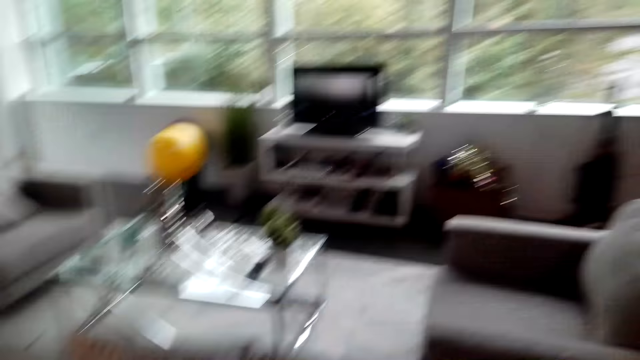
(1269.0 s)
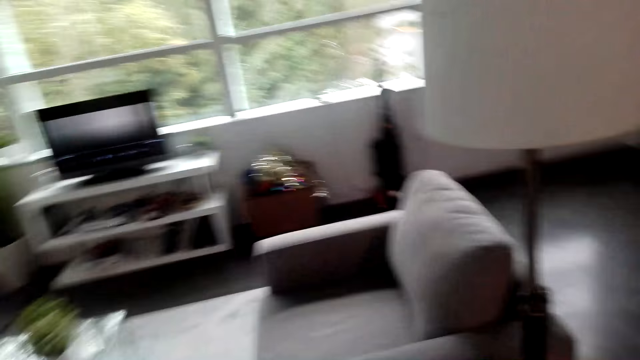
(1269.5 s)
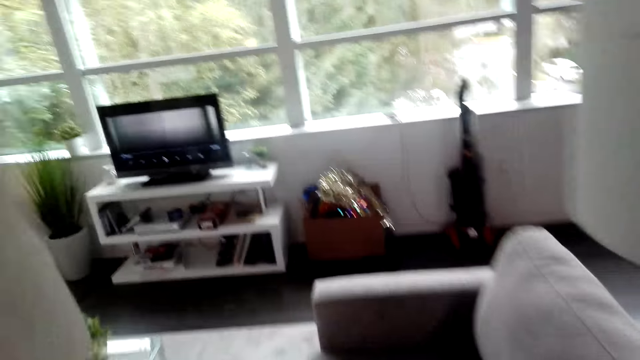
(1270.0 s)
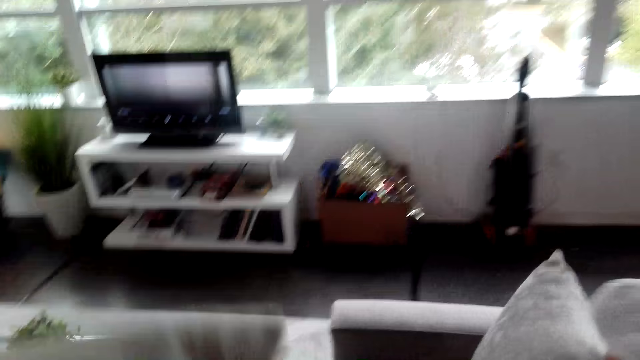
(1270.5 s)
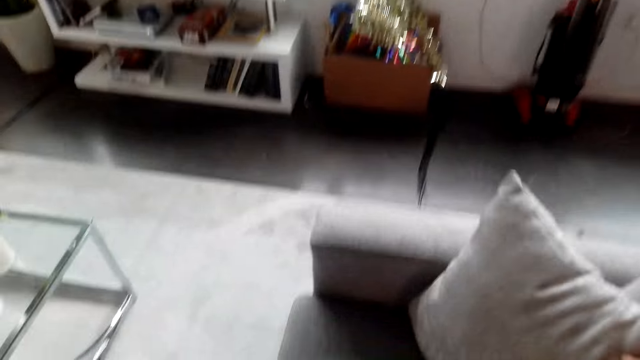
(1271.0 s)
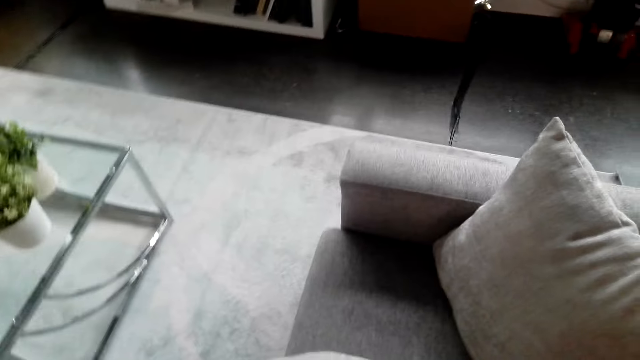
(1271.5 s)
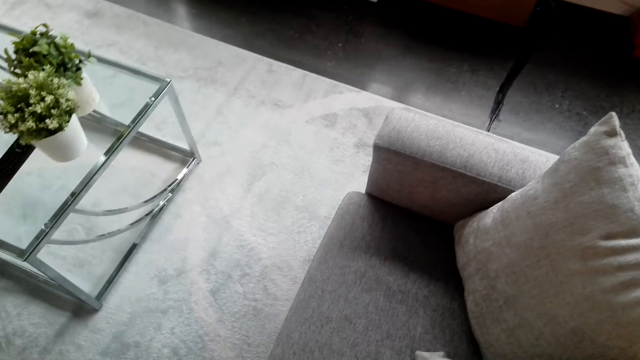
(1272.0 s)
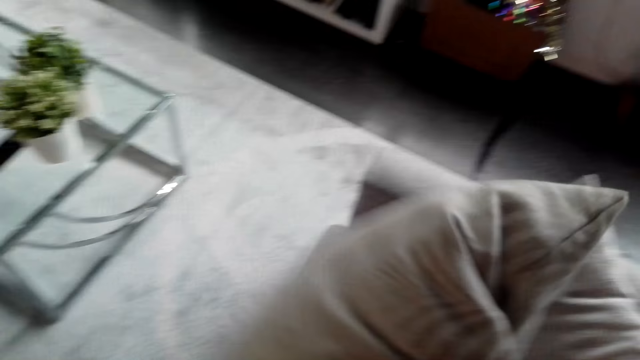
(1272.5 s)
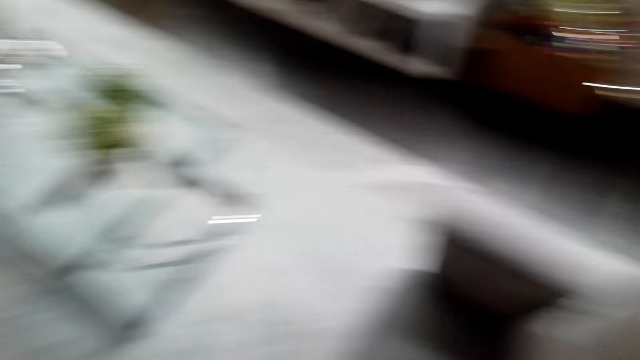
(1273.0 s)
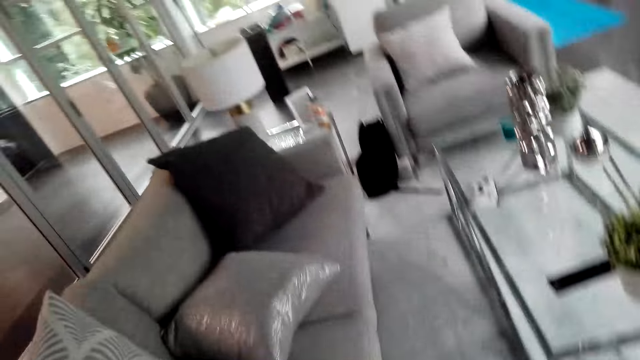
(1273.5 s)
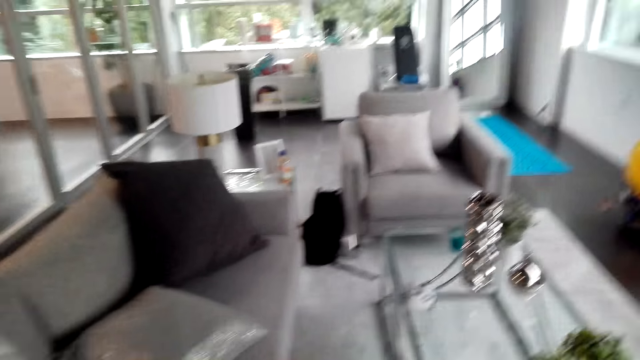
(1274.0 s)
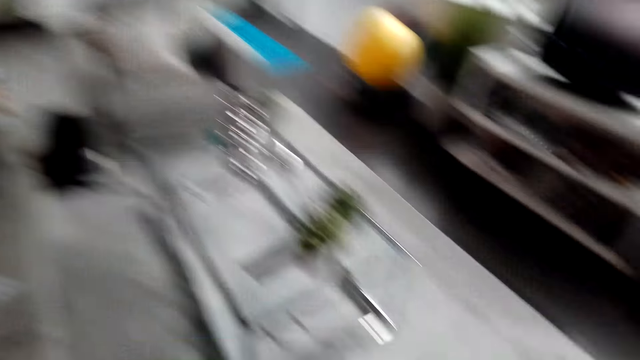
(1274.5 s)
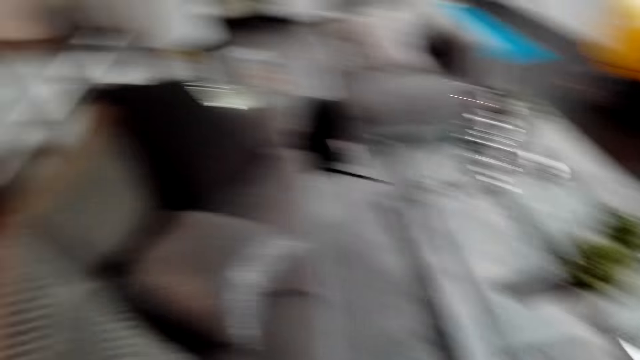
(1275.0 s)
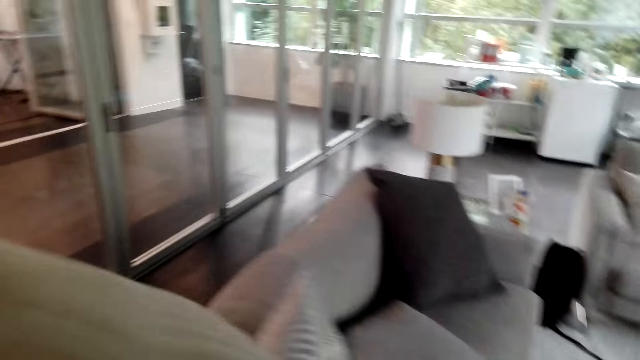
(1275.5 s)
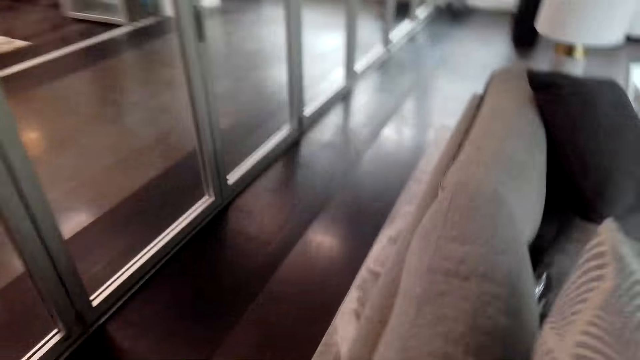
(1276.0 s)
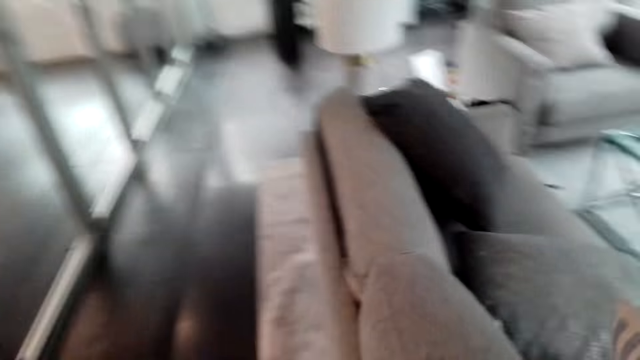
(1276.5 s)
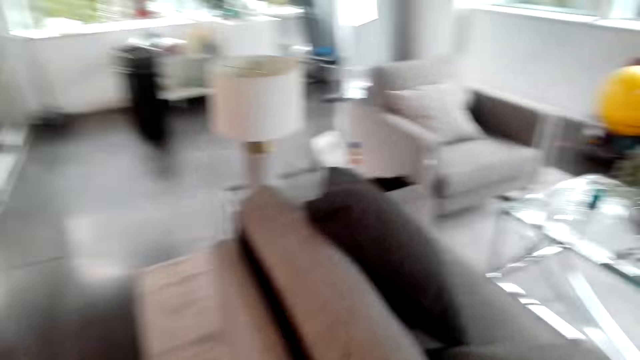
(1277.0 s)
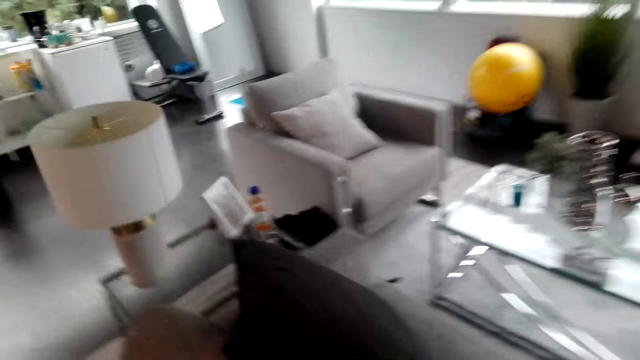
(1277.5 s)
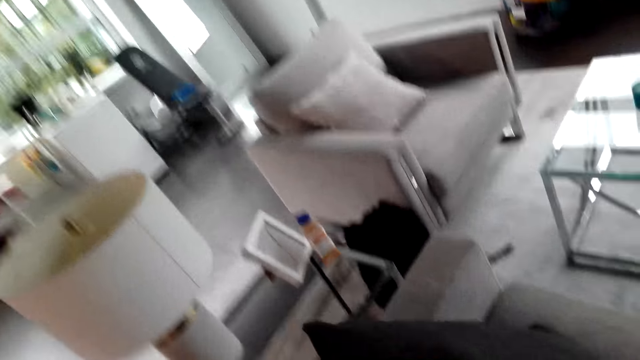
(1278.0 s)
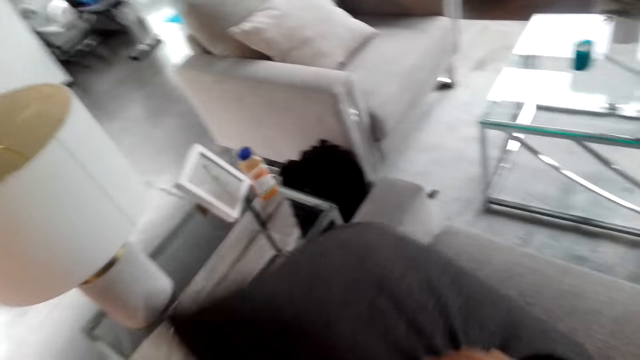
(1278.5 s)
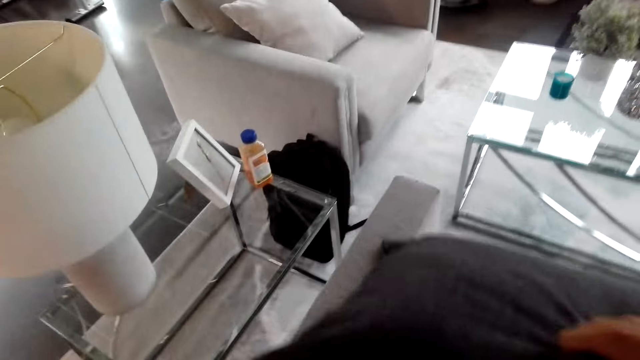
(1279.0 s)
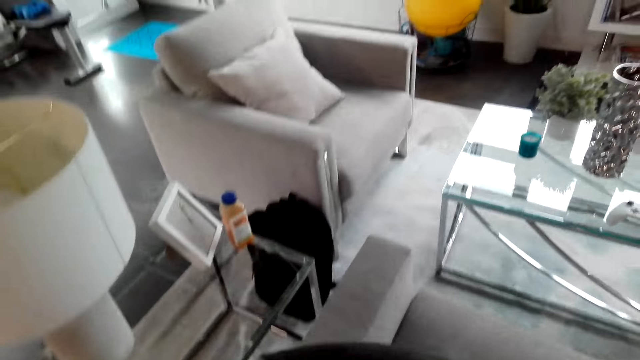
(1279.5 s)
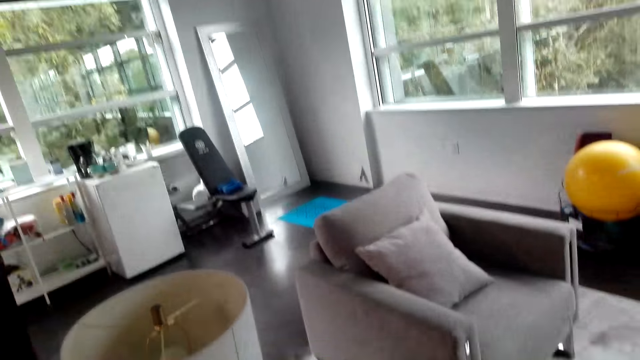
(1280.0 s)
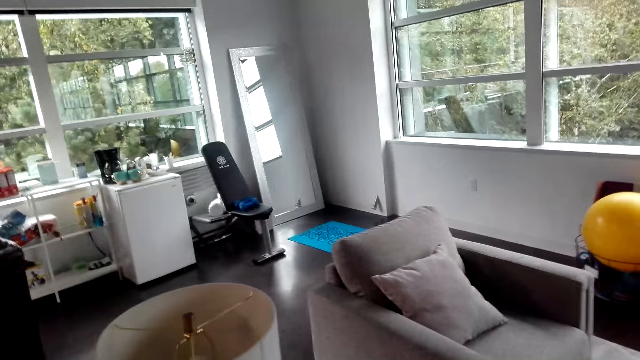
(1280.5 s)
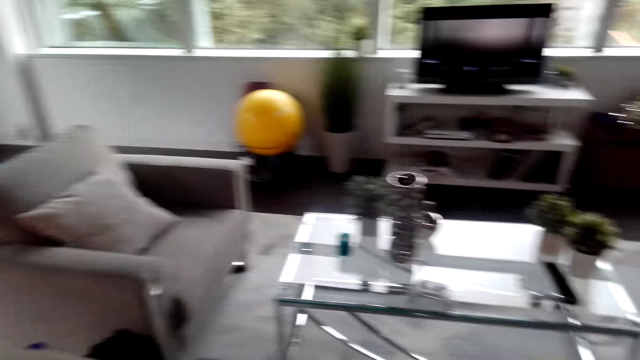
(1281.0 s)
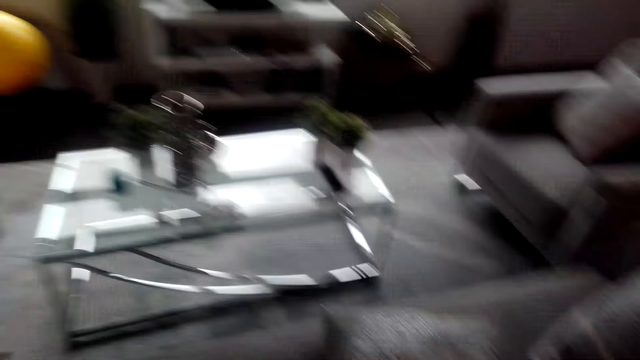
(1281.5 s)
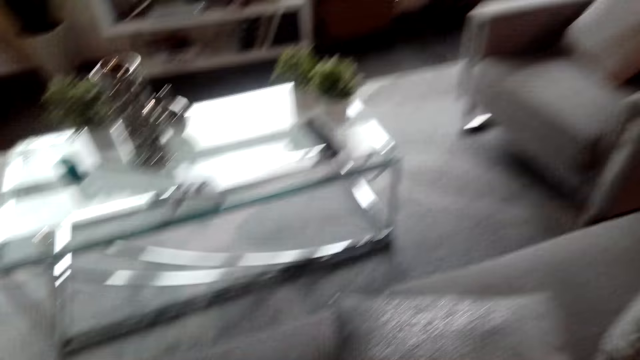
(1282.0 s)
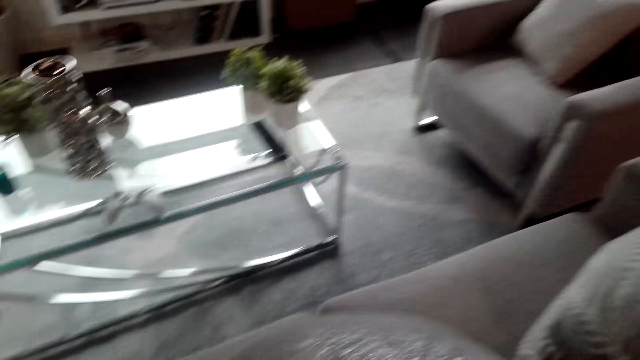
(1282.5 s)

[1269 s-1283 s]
The camera wearer puts the pillows on the sofa. They walk in a room. They arrange the pillows on the sofa. They put the pillow on the sofa.

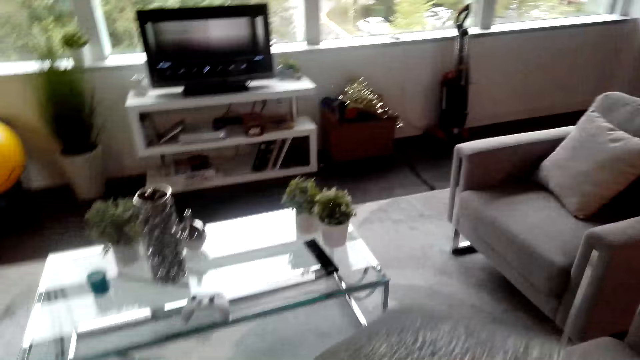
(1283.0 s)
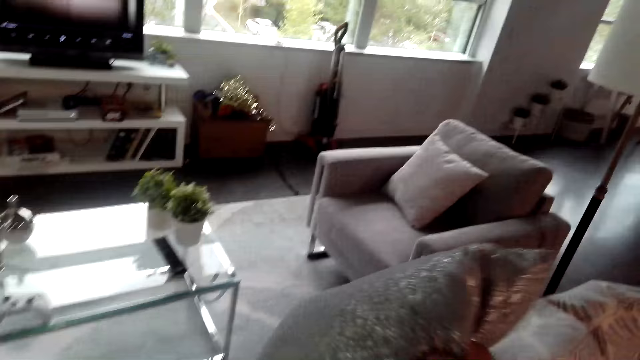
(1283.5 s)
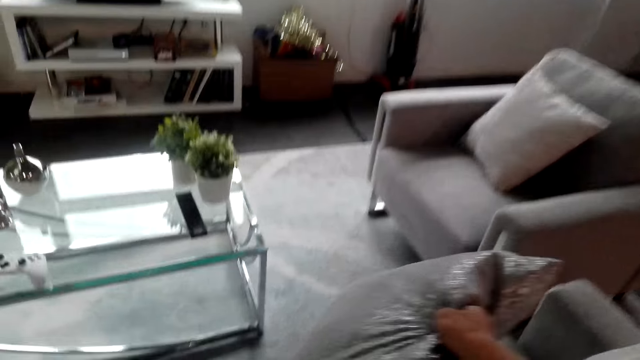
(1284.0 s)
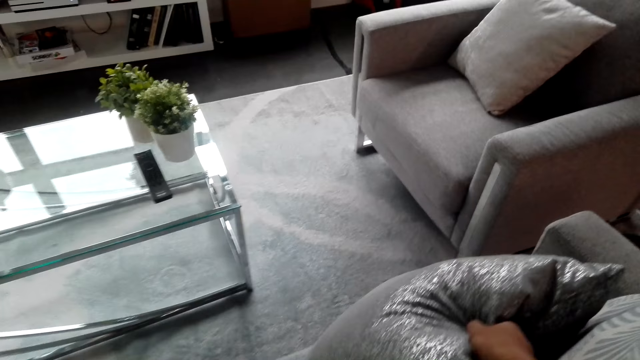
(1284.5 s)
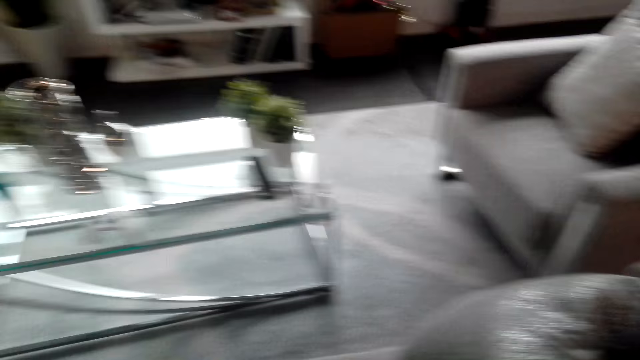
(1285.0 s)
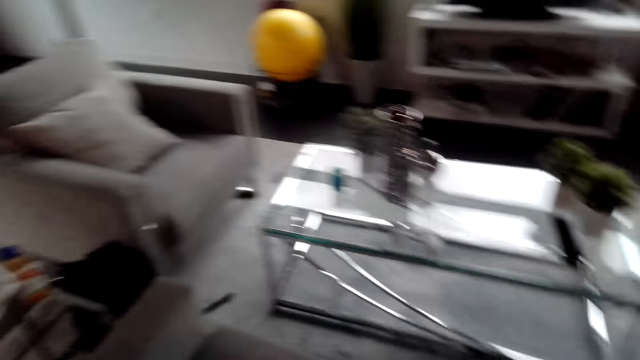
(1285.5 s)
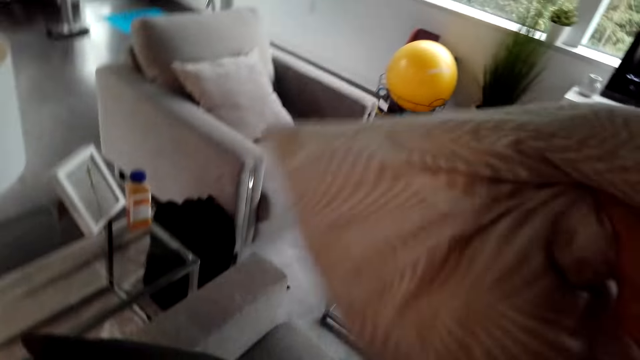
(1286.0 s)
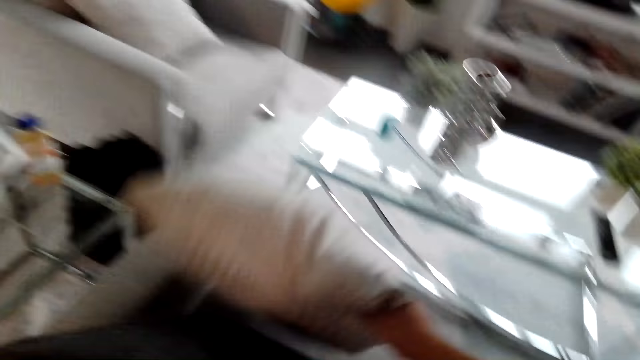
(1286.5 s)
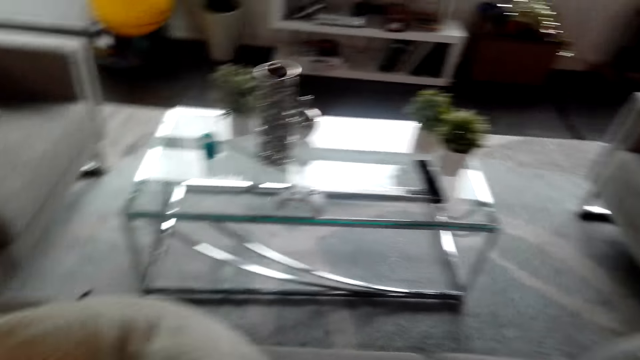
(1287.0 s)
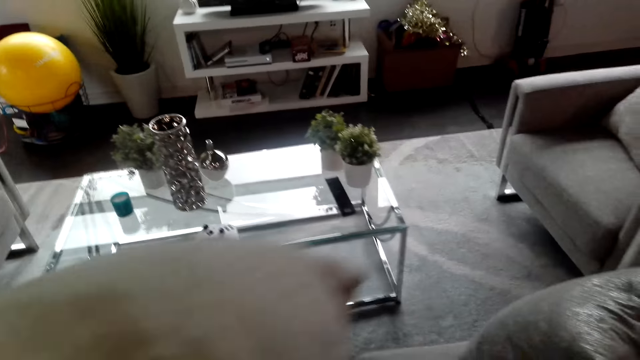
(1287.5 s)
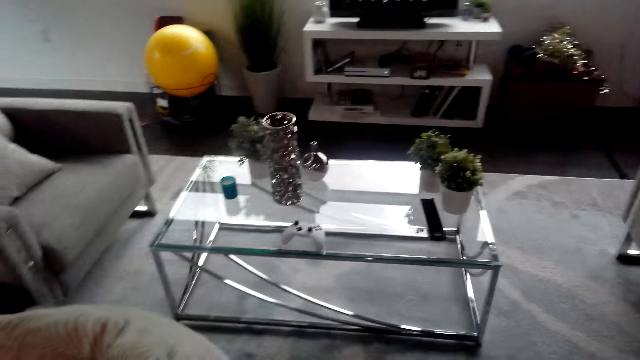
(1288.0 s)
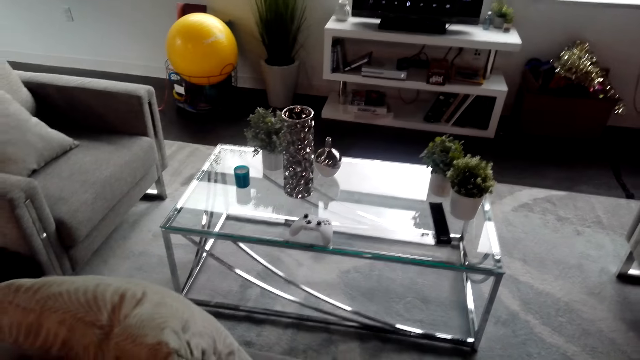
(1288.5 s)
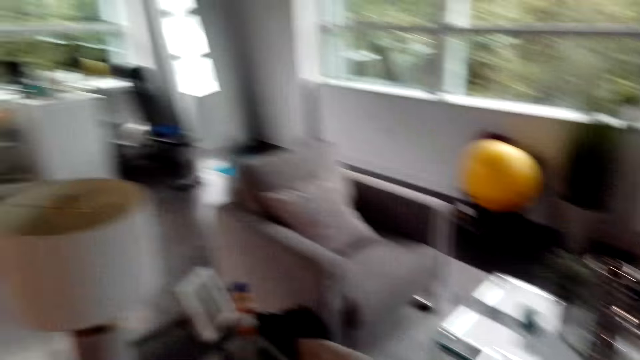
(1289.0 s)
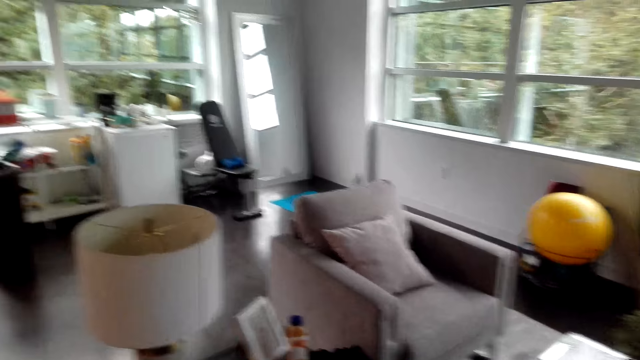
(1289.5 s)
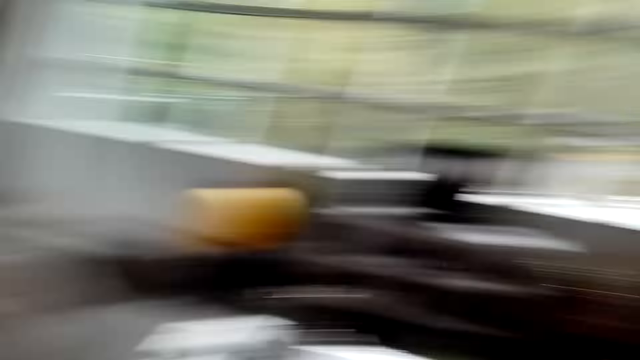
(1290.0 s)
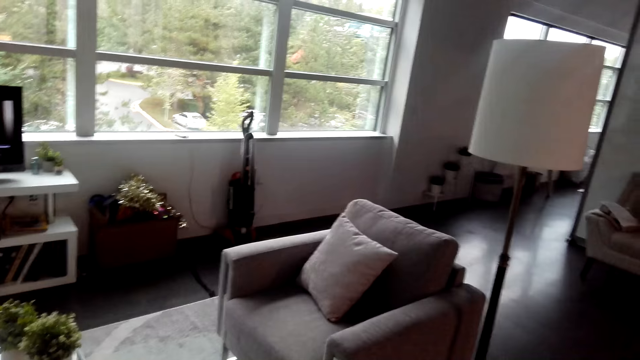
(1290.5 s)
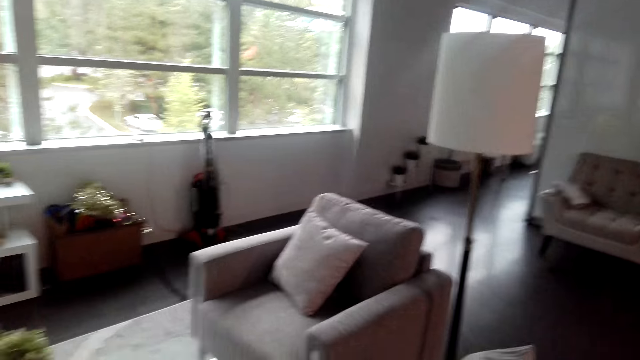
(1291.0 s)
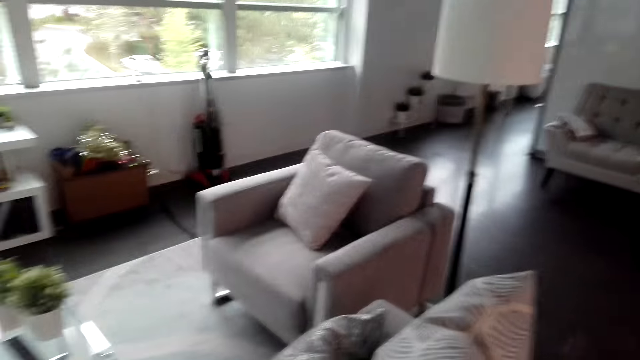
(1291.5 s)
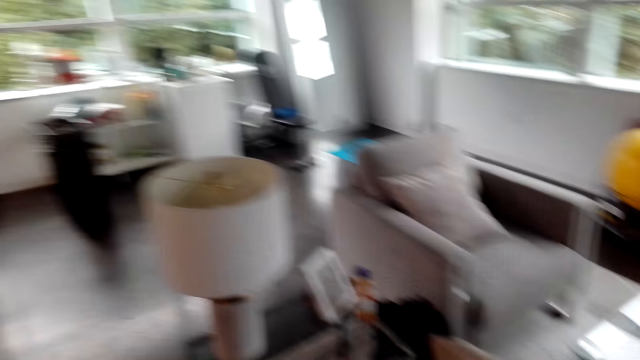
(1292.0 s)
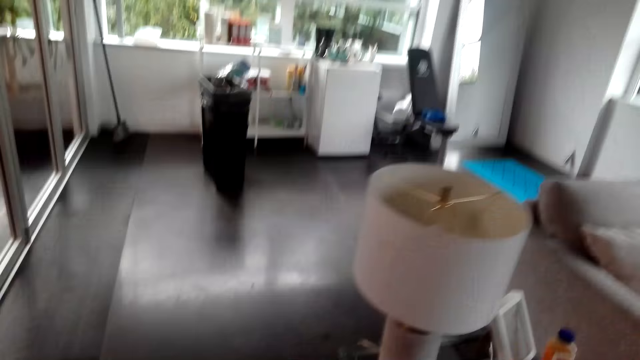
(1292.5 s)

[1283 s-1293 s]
The camera wearer looks around.
